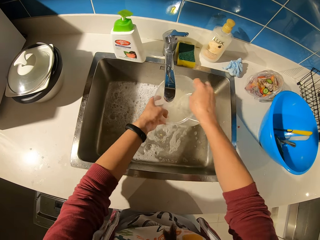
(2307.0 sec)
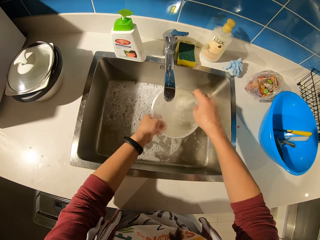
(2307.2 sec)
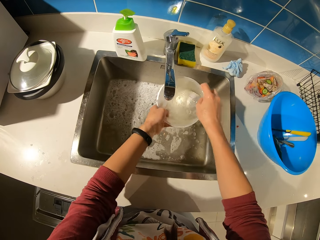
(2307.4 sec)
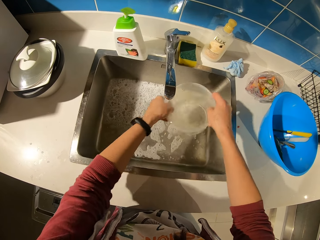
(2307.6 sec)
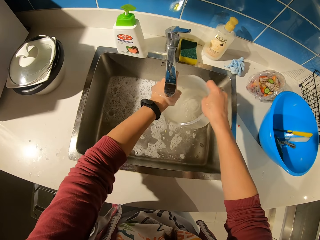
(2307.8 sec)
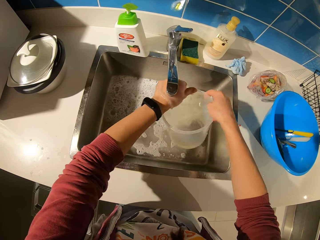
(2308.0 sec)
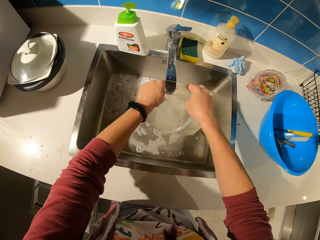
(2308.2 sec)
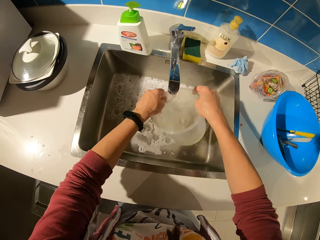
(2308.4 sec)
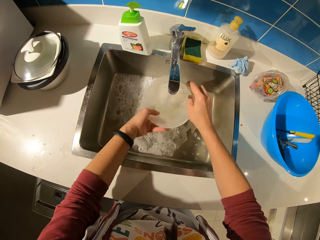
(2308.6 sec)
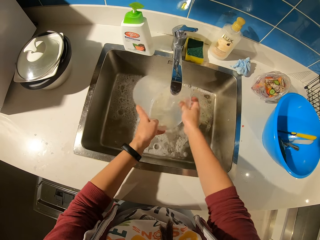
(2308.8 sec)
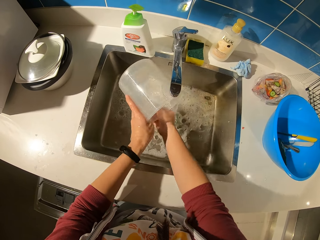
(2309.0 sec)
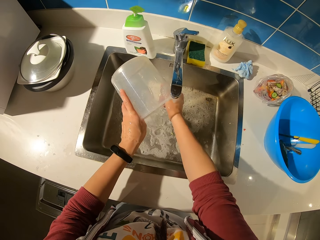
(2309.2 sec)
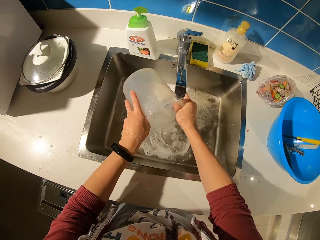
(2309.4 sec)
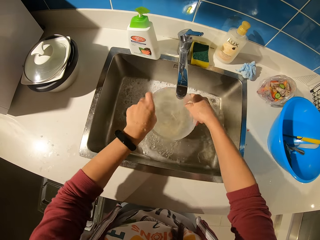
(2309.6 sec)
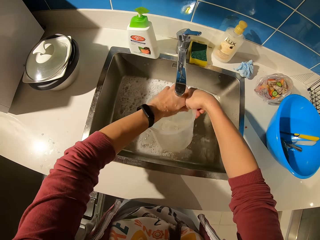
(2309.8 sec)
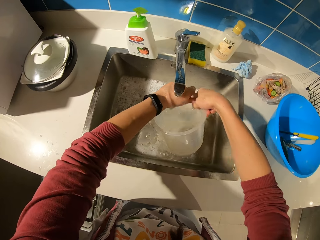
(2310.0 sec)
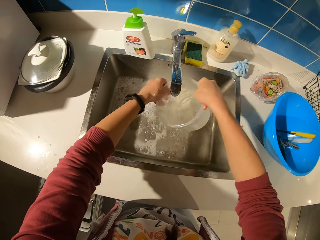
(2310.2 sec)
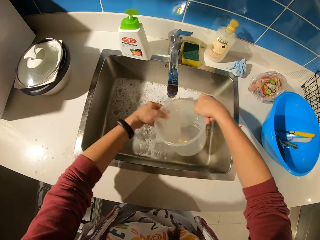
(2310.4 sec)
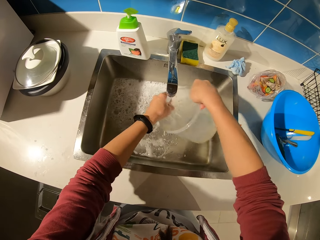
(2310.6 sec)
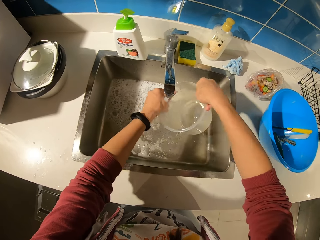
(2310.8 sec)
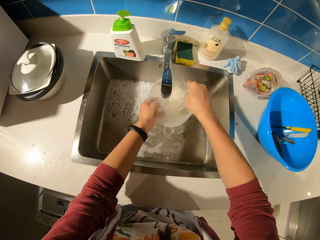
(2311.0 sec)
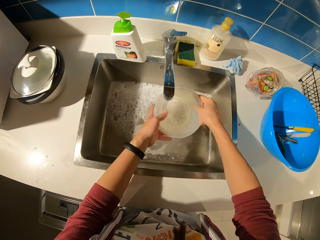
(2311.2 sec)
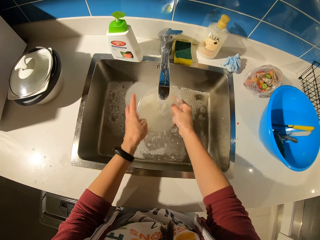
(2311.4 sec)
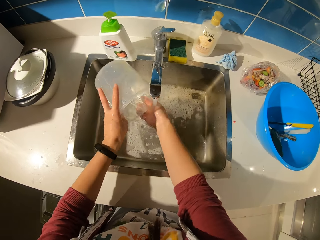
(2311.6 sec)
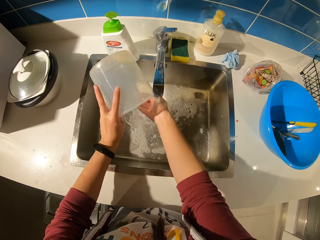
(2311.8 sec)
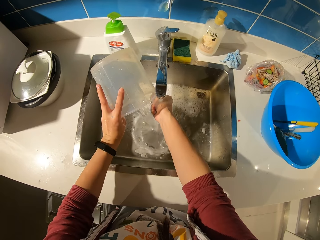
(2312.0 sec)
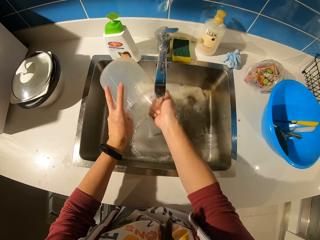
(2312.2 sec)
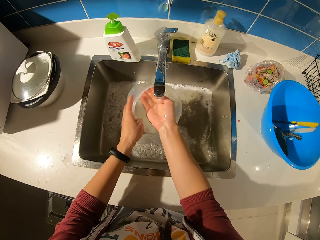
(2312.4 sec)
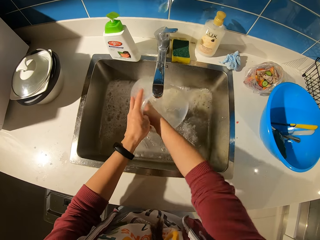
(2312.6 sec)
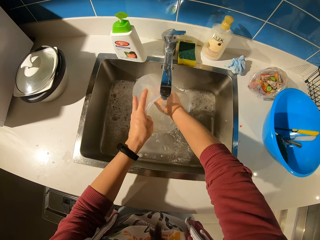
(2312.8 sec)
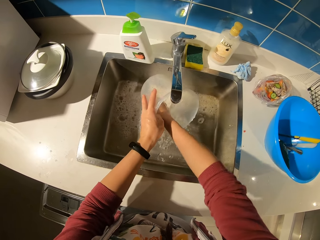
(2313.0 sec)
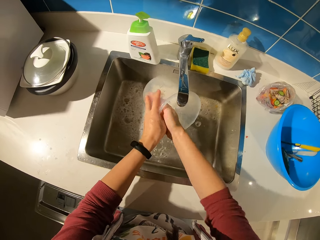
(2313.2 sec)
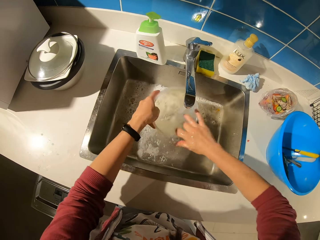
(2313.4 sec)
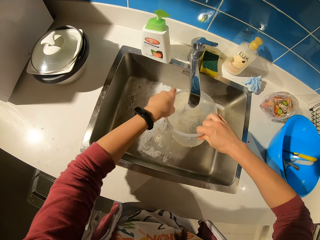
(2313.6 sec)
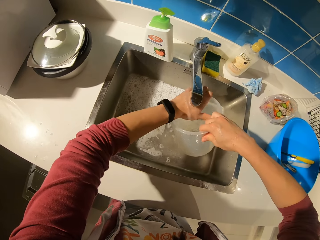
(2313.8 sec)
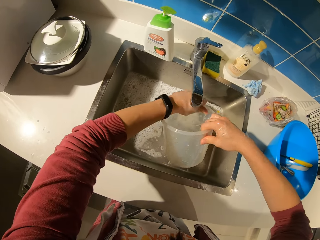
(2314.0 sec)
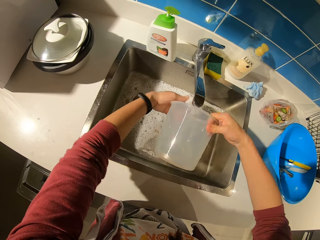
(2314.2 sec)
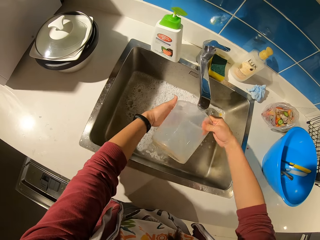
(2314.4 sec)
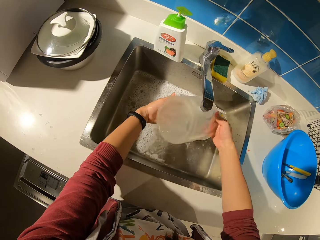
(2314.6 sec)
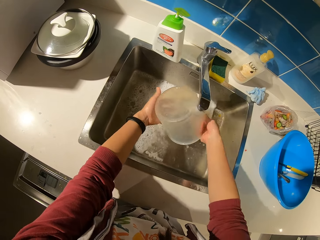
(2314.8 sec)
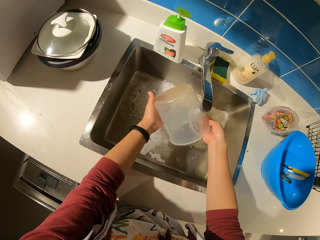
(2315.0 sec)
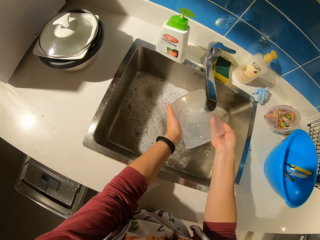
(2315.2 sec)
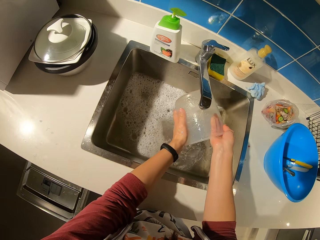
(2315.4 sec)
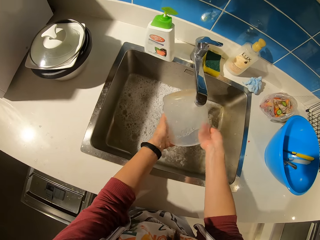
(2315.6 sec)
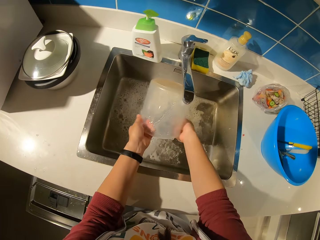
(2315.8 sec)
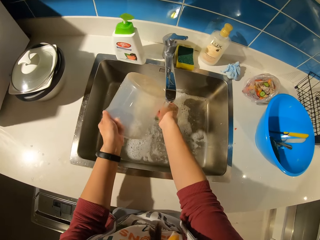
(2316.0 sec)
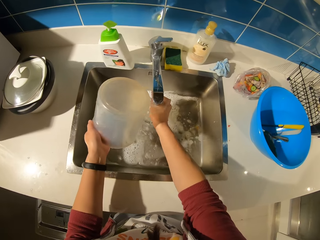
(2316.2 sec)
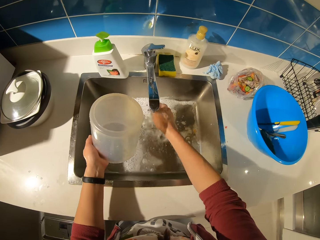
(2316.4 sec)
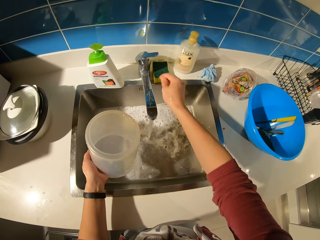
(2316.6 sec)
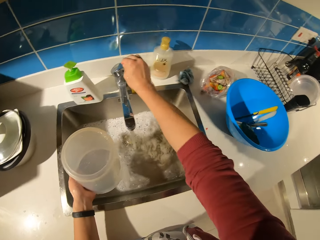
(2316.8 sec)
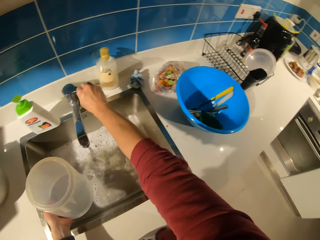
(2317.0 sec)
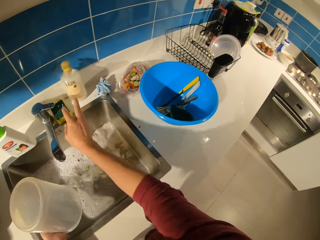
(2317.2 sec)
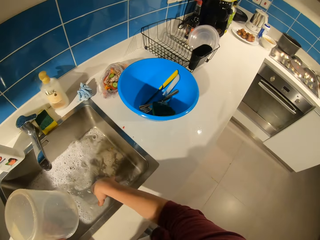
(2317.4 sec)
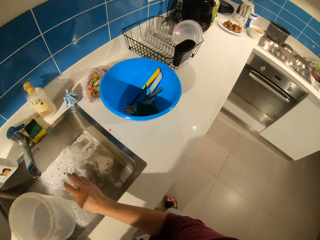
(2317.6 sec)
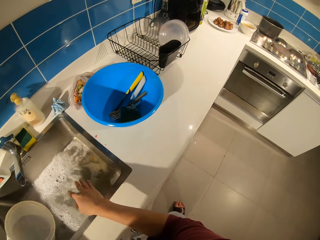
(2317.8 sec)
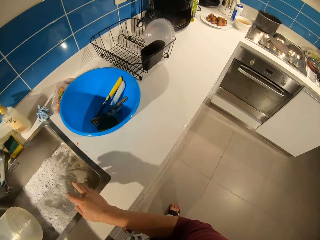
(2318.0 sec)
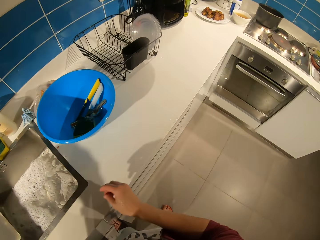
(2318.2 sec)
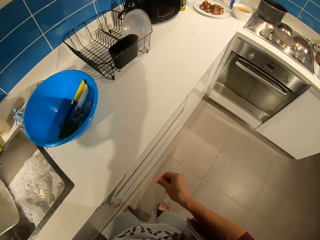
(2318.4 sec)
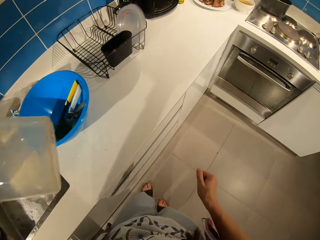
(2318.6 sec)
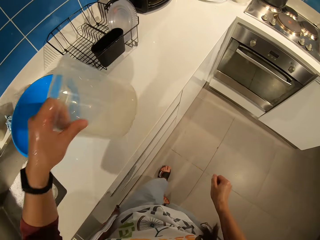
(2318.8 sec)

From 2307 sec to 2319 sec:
The camera wearer closes the tap.

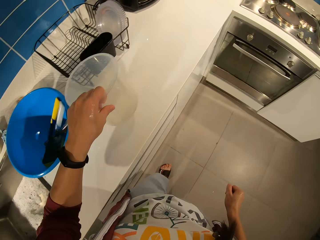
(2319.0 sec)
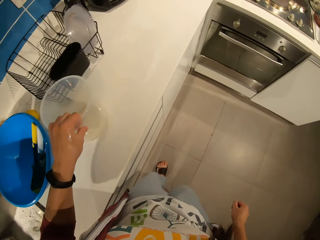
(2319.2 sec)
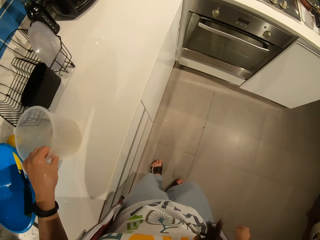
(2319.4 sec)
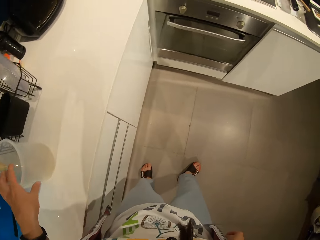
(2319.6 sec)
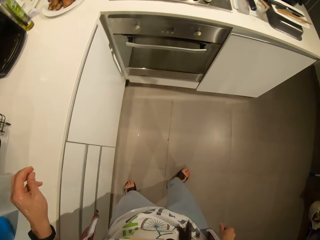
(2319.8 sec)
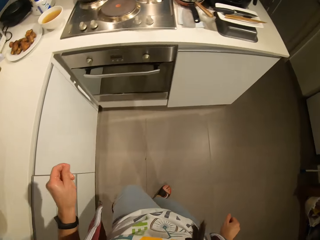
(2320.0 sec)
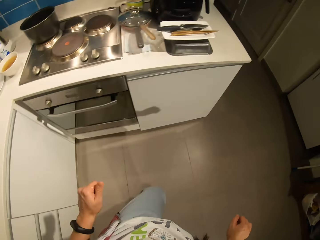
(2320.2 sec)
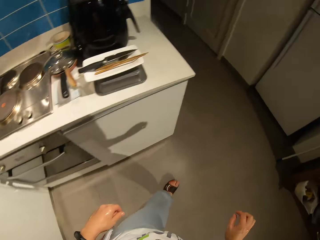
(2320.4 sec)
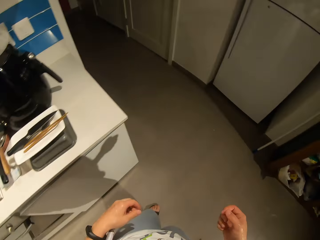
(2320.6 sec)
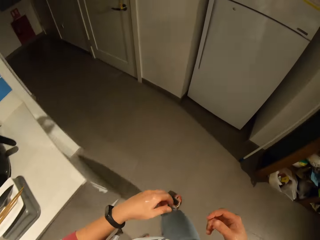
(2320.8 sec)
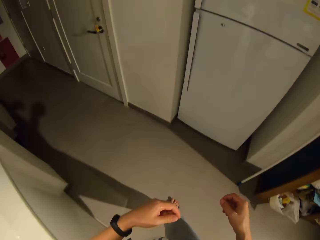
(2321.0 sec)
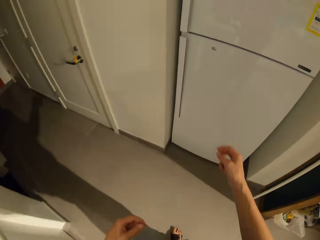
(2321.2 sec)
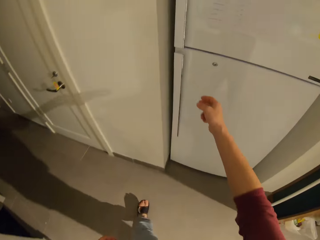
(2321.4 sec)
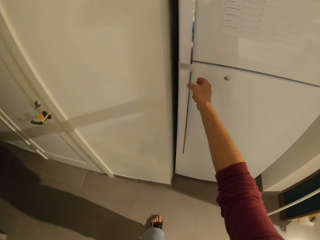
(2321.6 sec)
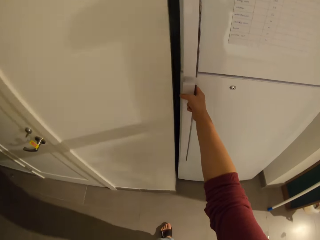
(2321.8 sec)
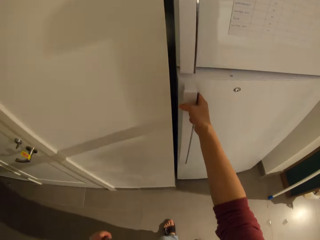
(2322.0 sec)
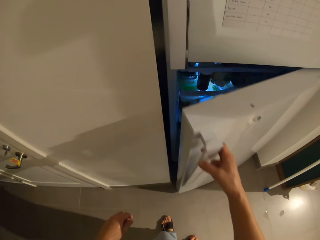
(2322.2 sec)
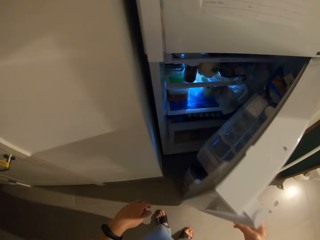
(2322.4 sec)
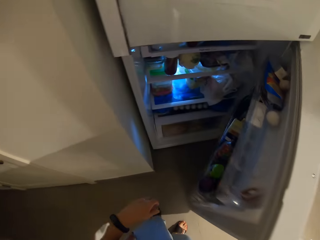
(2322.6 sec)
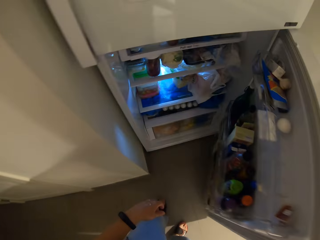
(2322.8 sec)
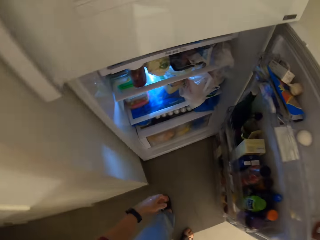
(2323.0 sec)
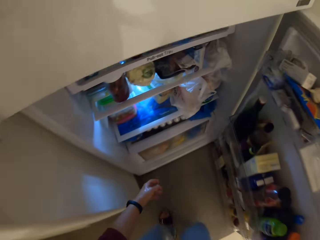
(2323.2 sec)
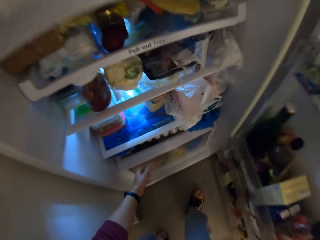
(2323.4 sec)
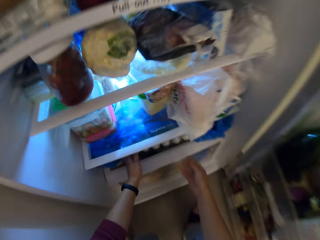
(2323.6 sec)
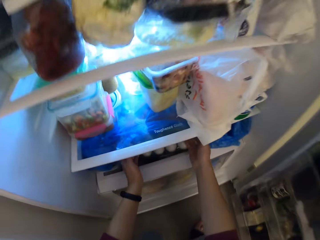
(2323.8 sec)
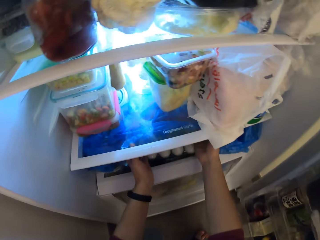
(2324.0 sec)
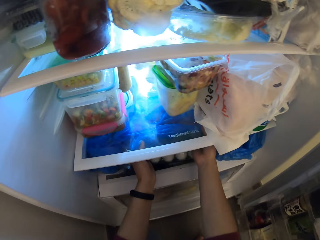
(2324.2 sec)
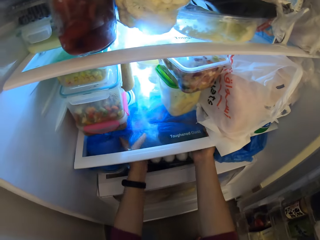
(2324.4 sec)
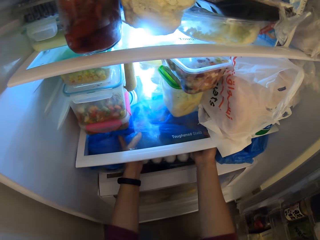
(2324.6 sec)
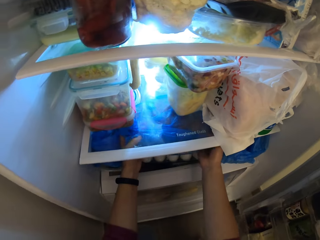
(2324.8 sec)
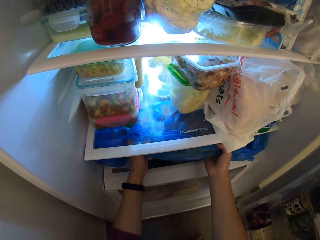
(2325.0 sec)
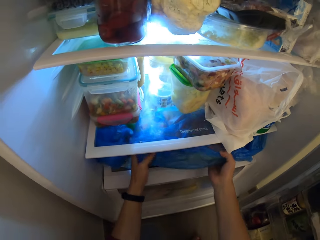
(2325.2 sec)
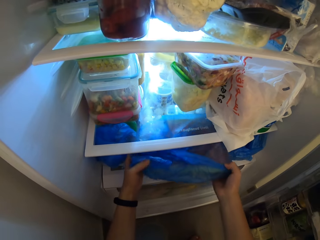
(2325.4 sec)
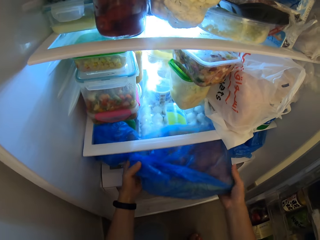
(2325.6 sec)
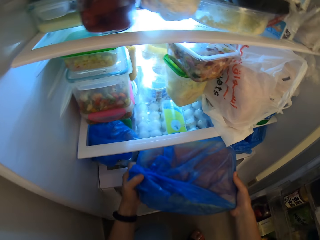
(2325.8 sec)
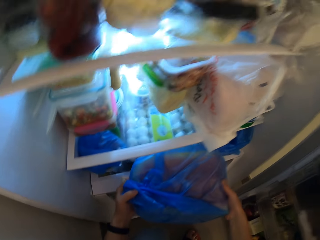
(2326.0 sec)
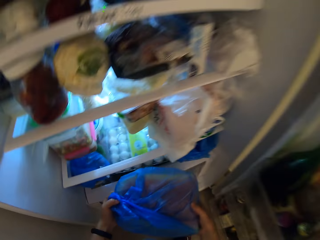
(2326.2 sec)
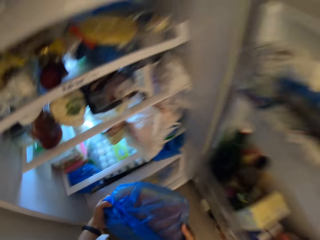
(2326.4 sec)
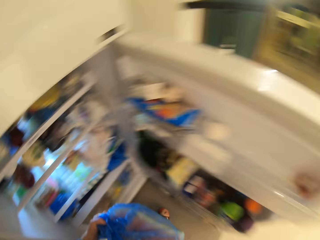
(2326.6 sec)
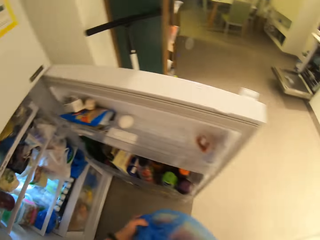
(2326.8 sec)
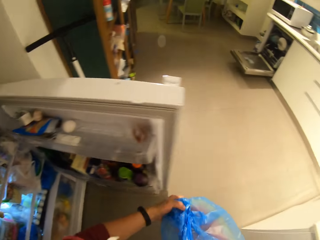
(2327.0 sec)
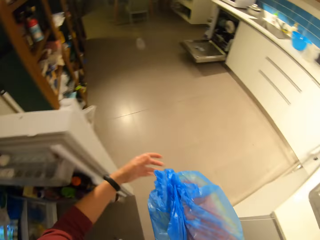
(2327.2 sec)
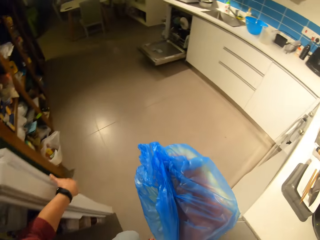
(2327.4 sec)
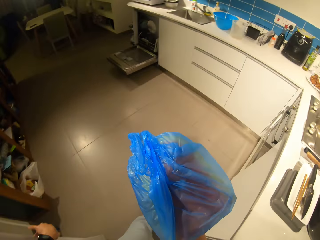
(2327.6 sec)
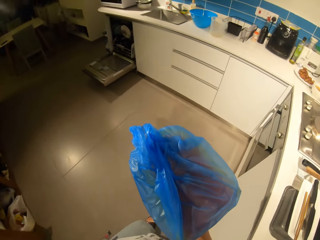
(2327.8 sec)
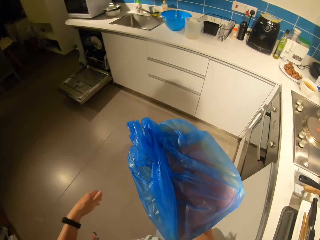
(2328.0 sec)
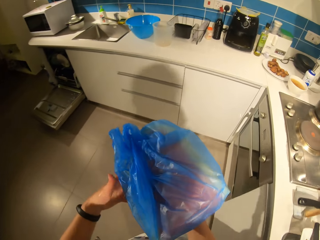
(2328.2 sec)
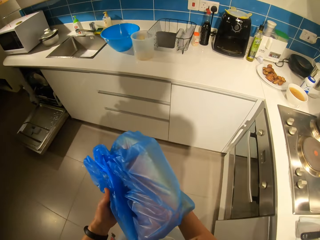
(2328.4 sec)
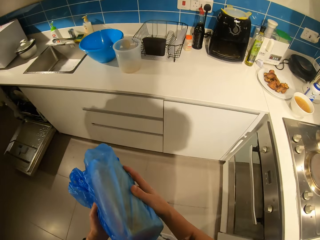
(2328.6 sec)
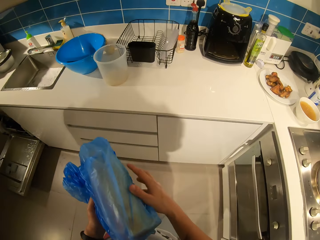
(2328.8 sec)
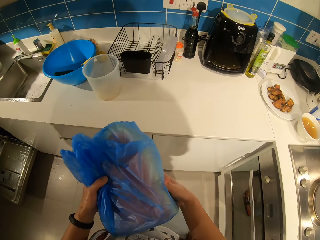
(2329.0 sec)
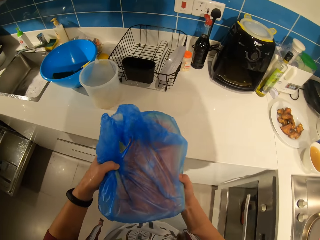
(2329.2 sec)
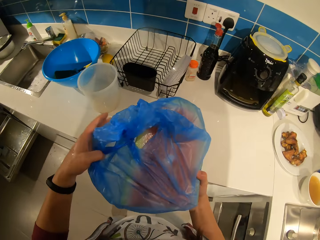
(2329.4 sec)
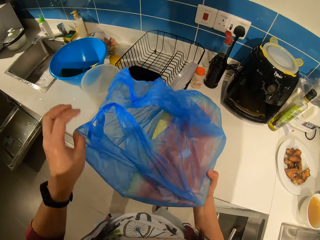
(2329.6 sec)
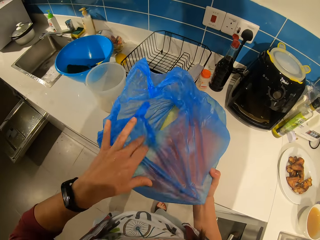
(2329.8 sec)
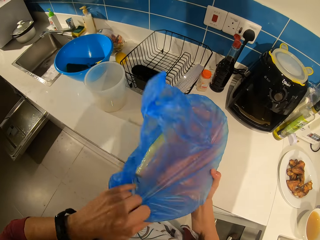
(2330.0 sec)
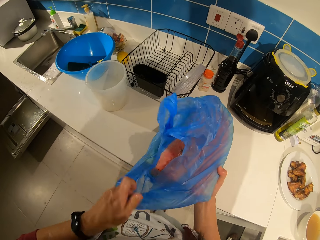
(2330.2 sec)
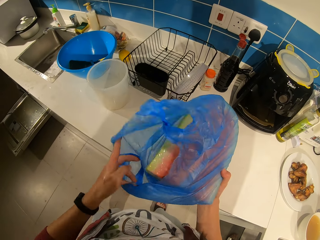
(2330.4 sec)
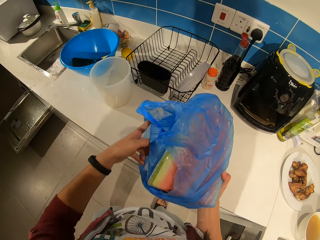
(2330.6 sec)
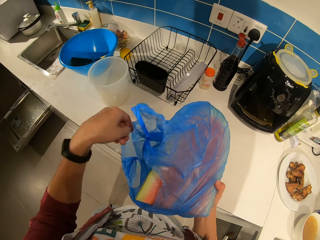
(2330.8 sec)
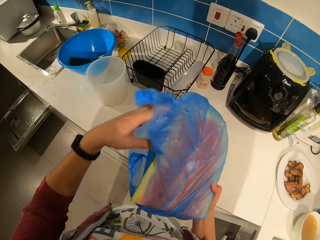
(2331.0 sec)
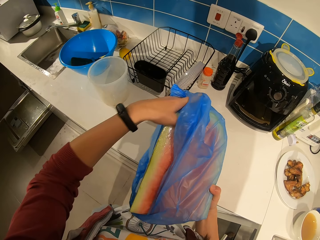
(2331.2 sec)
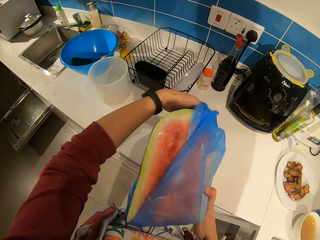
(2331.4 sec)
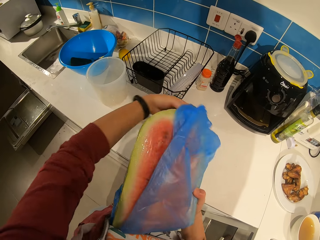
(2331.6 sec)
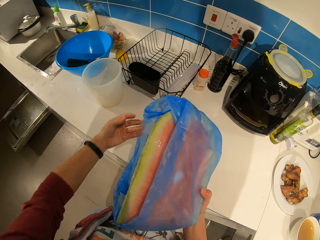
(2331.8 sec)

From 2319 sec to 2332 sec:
The camera wearer drops the container on the table. He walks in the room, opens the fridge and bends down. He brings out a nylon or nylon paper from the fridge. He stands to his feet. He closes the fridge. He walks in the room. He opens the nylon. He removes the melon from the nylon paper.
